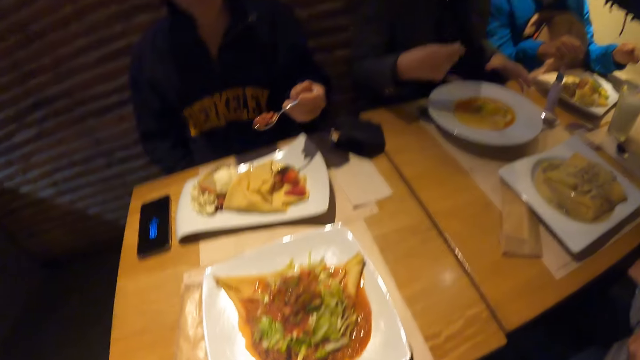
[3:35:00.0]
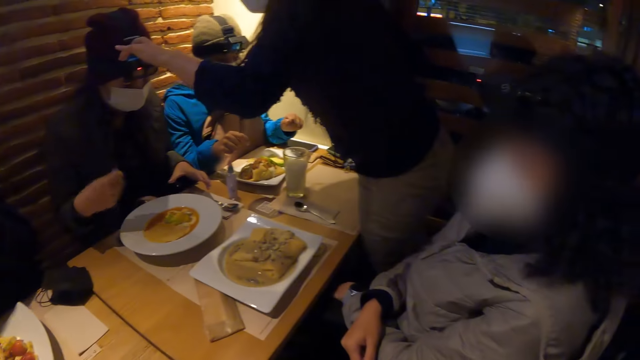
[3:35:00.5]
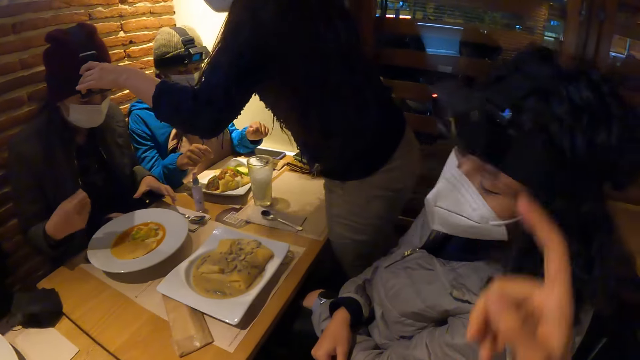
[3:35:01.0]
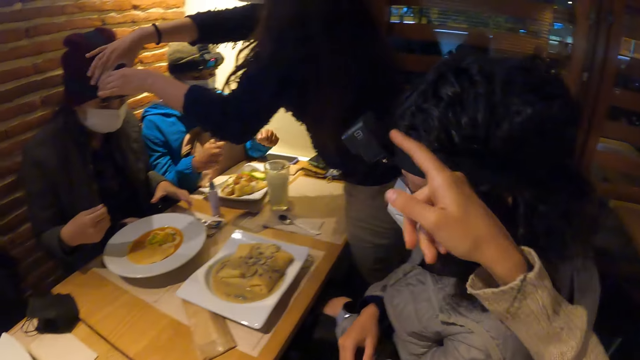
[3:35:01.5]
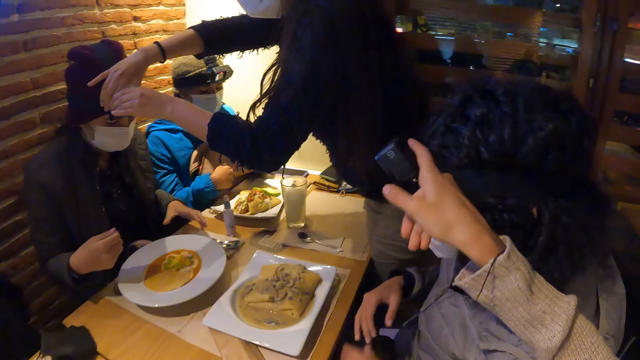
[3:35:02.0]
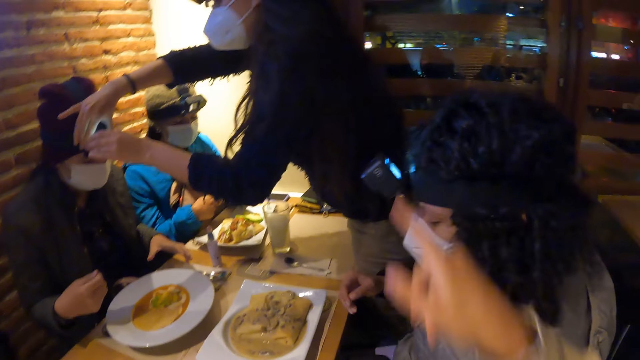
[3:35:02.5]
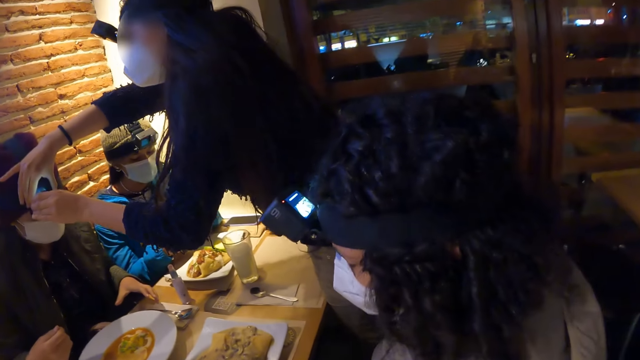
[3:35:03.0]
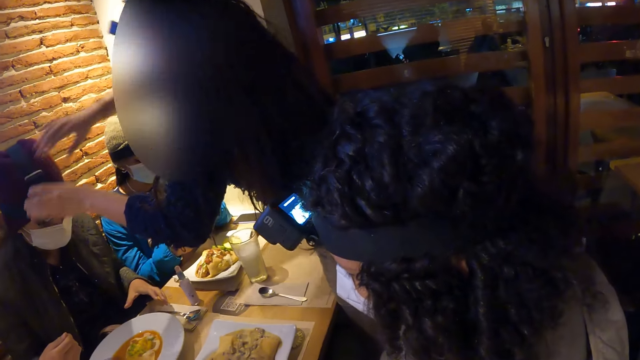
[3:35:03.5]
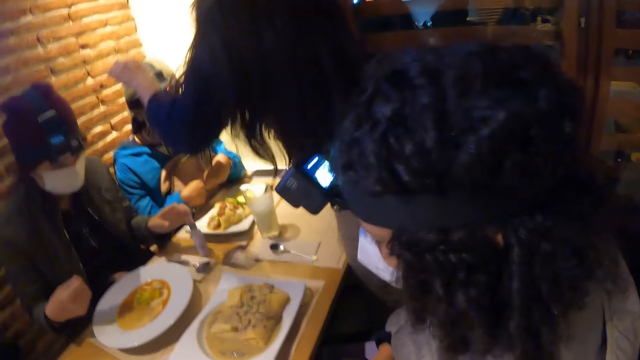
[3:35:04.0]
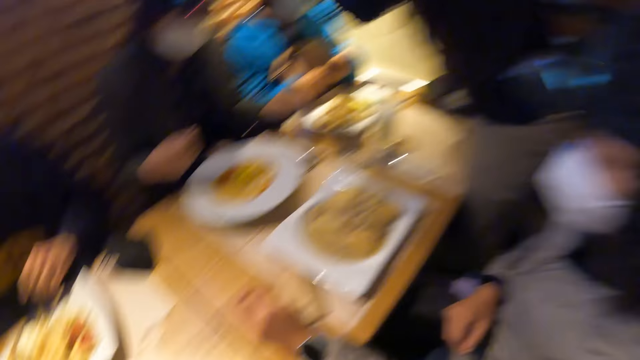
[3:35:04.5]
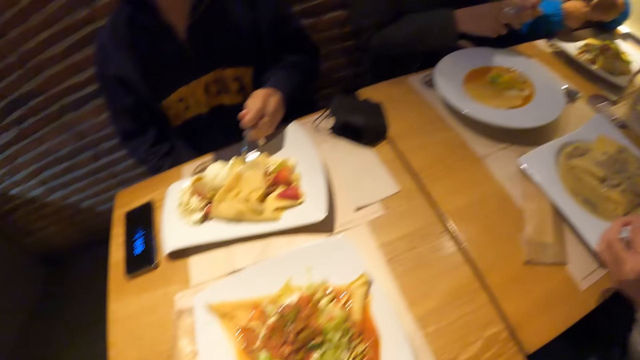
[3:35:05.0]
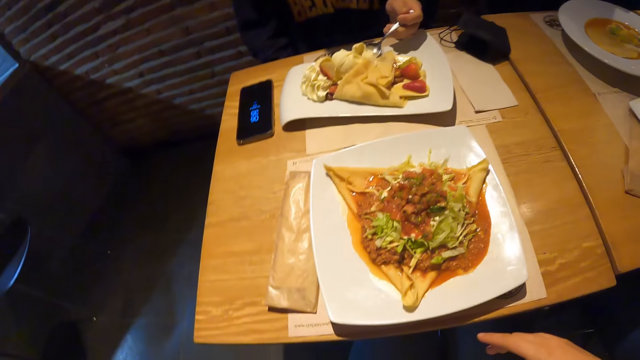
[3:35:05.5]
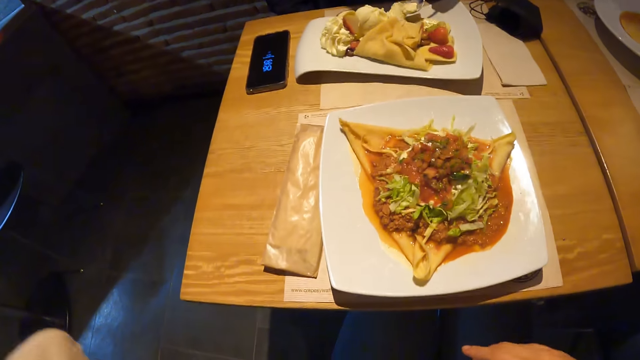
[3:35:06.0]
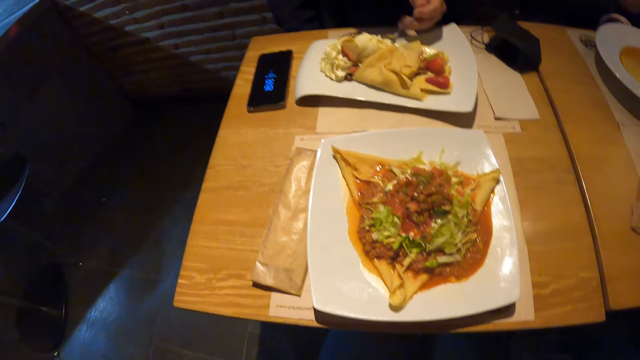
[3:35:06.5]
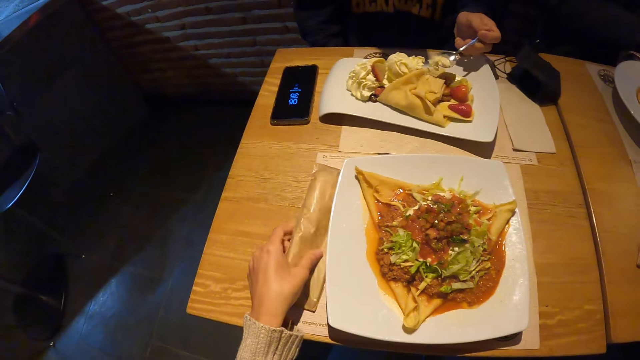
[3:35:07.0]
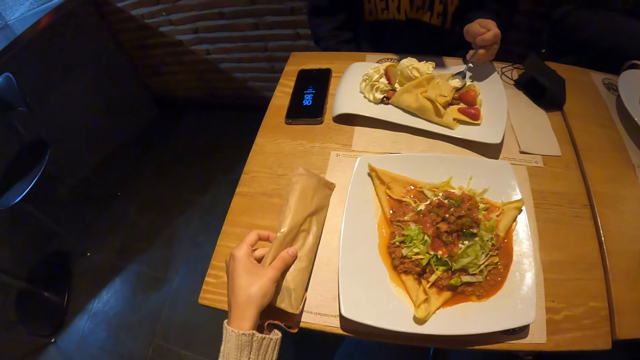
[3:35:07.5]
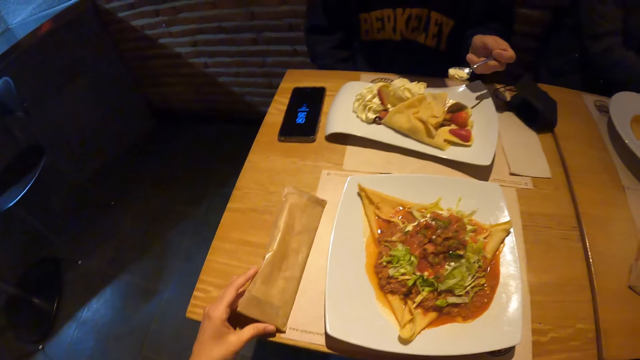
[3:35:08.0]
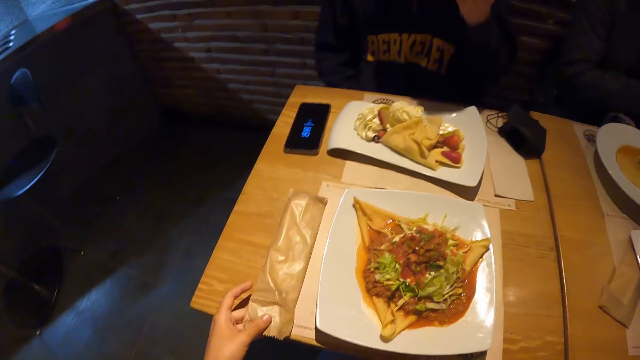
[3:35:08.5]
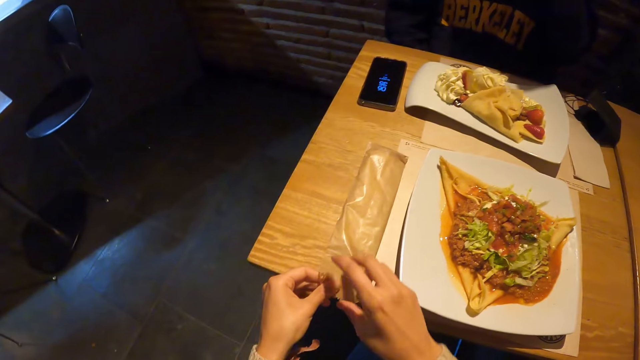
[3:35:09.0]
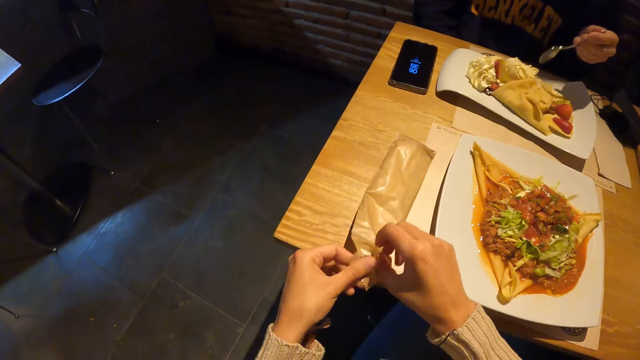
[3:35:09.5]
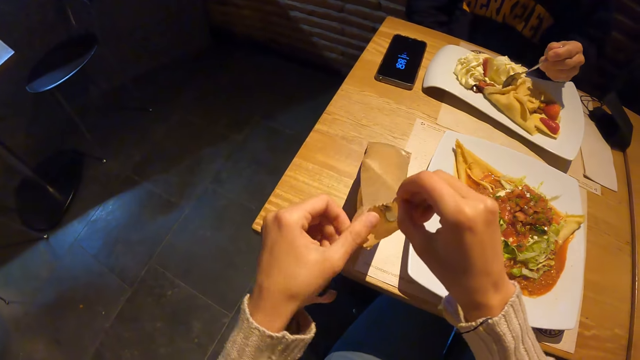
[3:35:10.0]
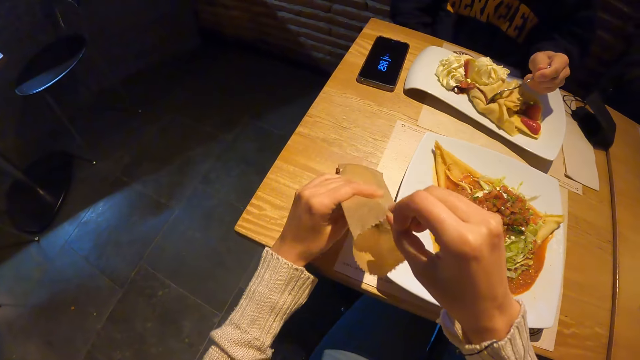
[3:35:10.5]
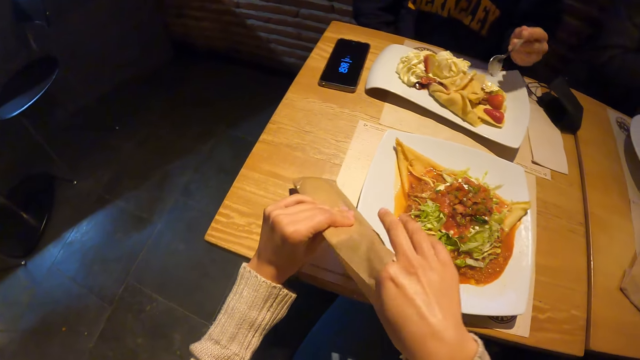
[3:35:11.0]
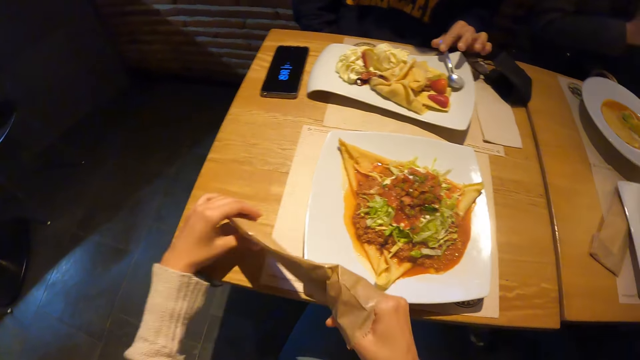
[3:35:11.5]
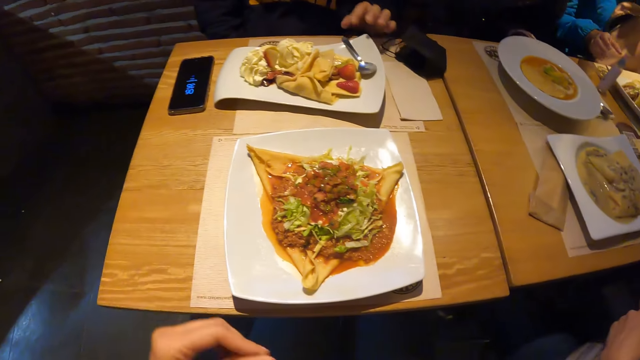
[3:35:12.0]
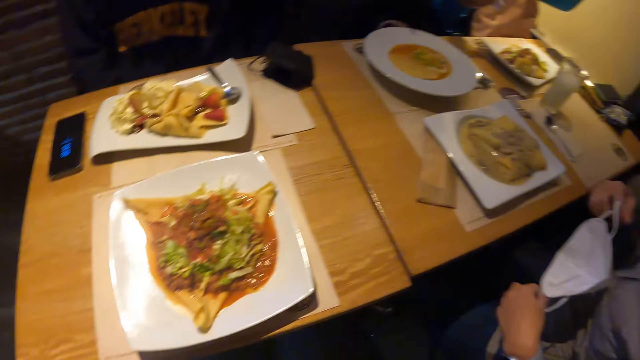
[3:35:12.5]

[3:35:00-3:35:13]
A man eats his food with the spoon in his left hand. A woman adjusts the other man's camera with her hands. The camera wearer points at a direction. She looks around. She picks up a cutlery pack from the table with her left hand. She opens the cutlery pack with her hands.

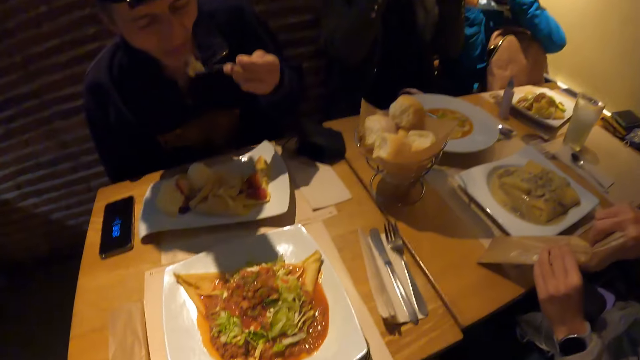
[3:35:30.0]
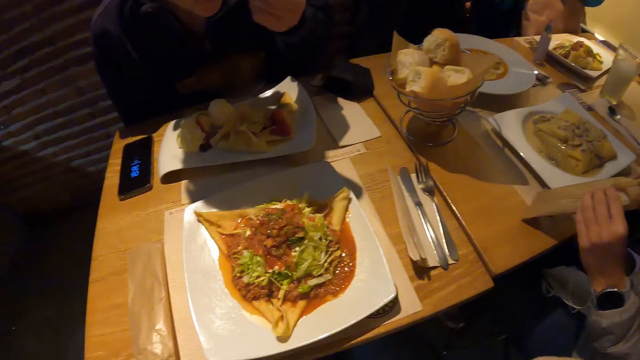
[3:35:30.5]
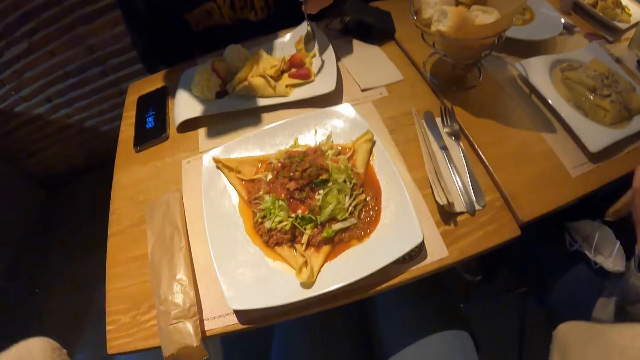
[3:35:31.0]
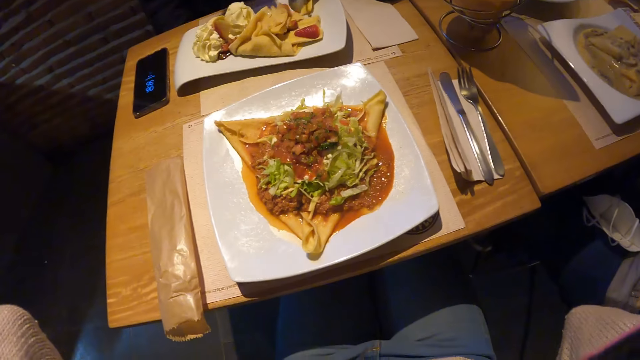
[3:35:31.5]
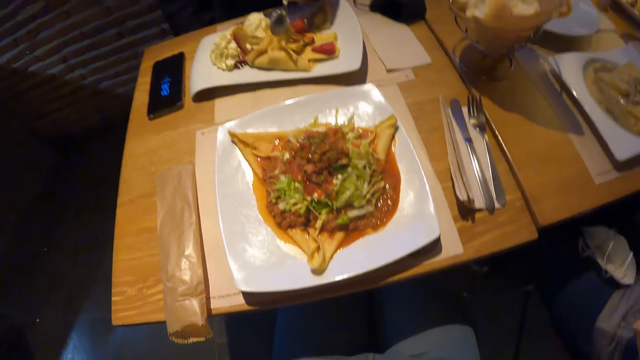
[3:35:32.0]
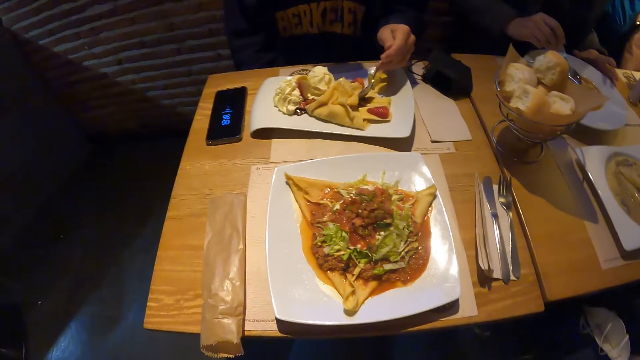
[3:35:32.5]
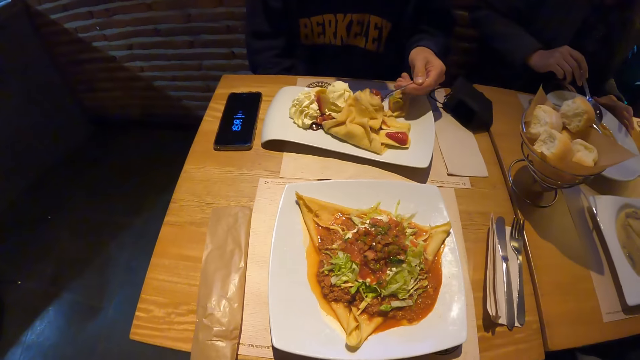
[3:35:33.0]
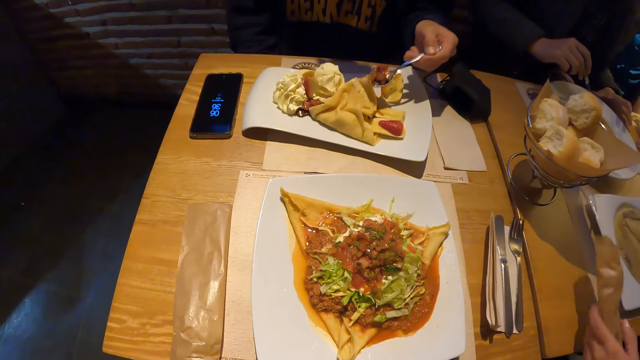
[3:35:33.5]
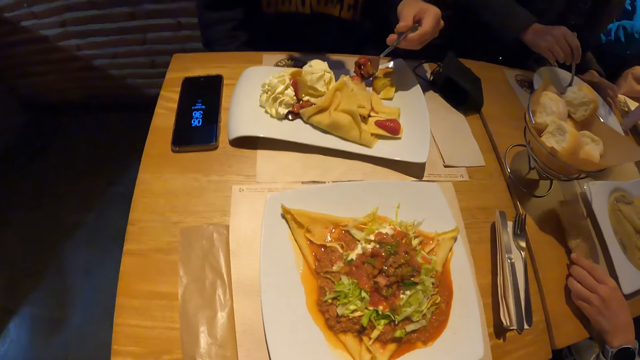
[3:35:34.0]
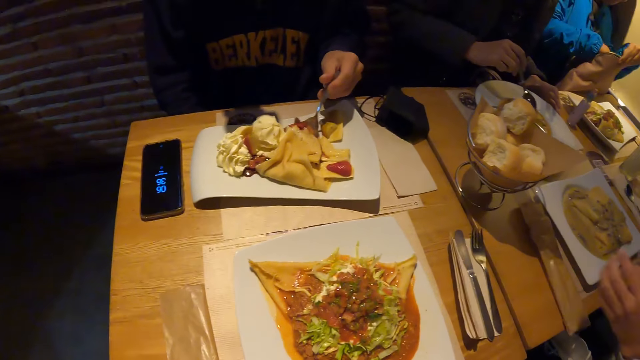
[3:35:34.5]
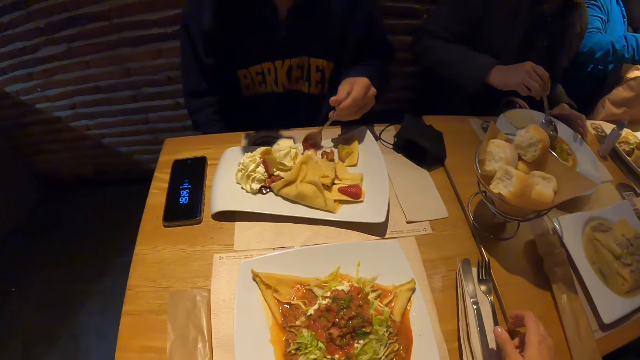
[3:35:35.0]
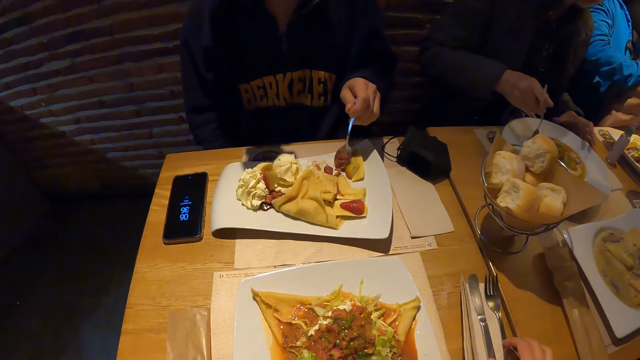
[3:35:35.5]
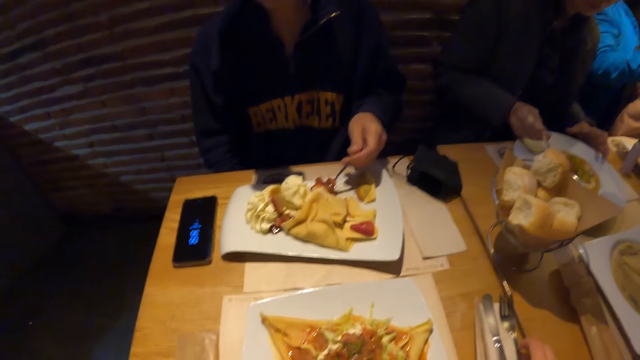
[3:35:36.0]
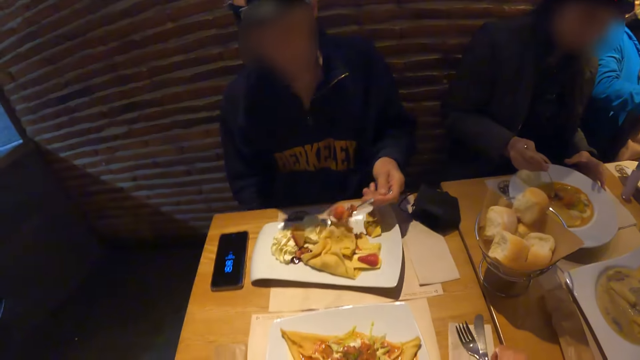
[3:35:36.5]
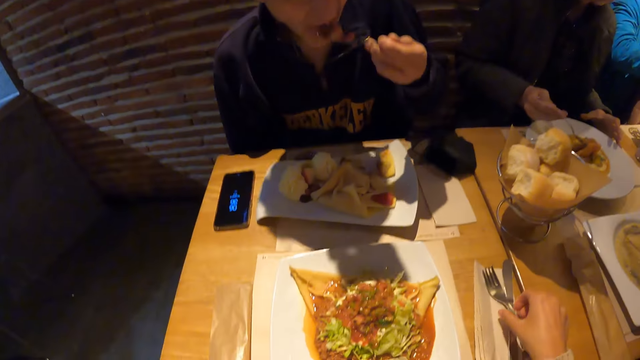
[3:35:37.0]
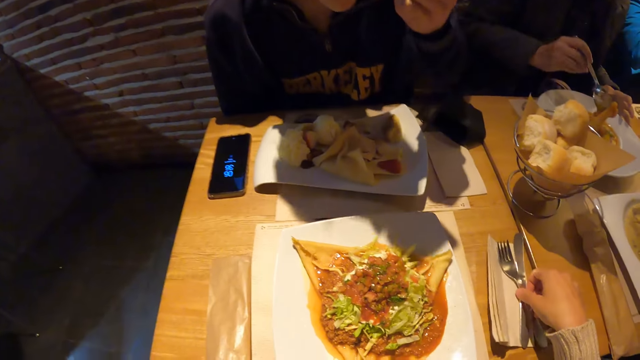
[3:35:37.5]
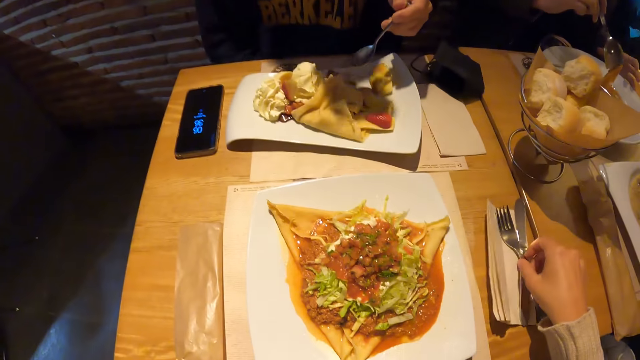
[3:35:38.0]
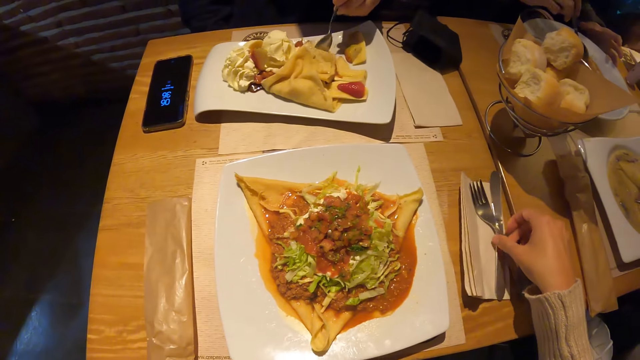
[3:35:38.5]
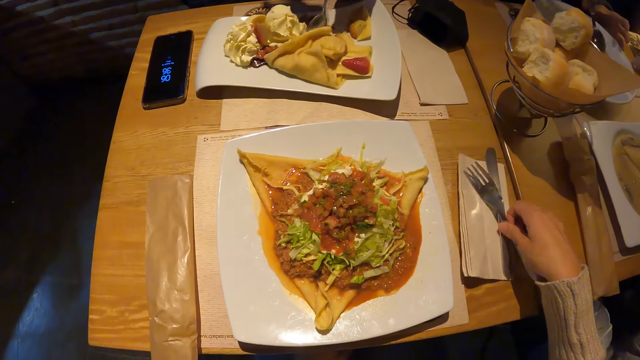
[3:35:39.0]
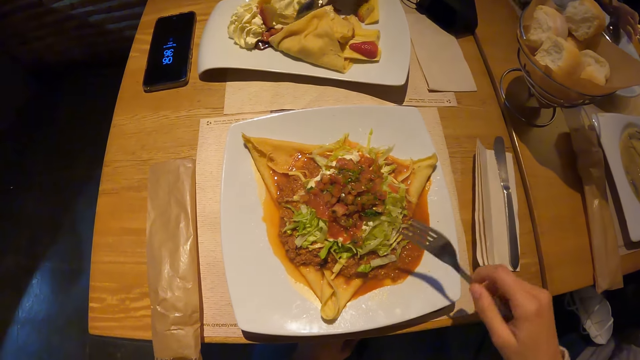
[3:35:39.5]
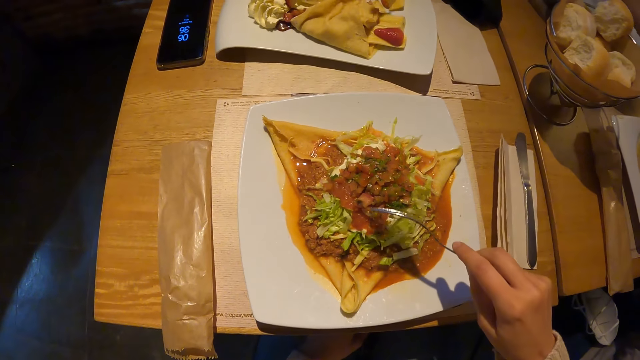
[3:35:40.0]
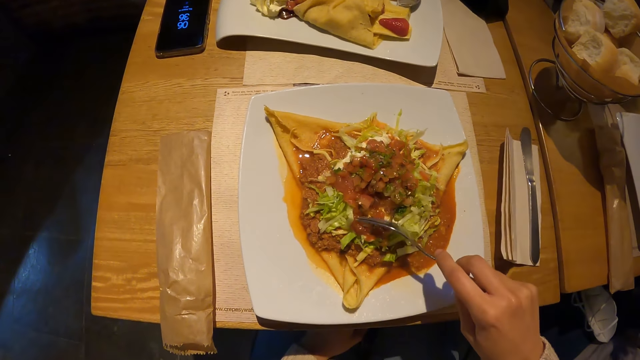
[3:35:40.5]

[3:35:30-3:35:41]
A man places the cutlery pack on the table with his left hand. The camera wearer picks up a fork from the table with her right hand.
